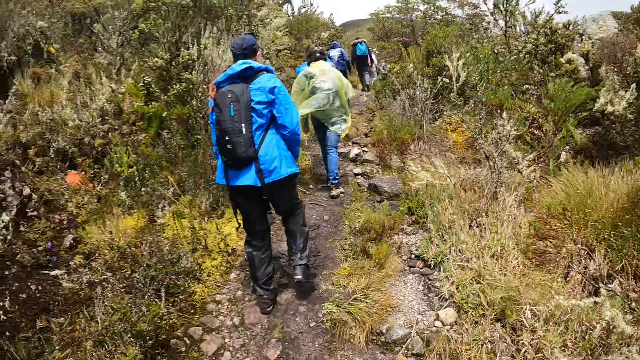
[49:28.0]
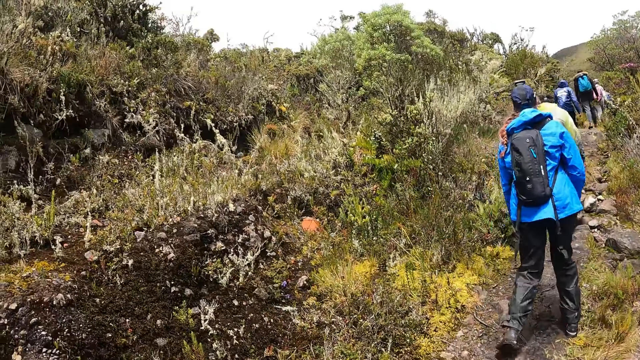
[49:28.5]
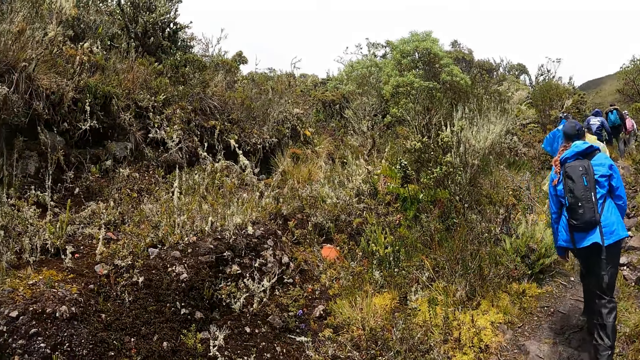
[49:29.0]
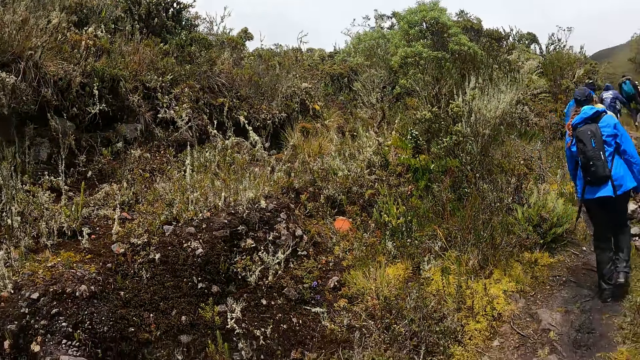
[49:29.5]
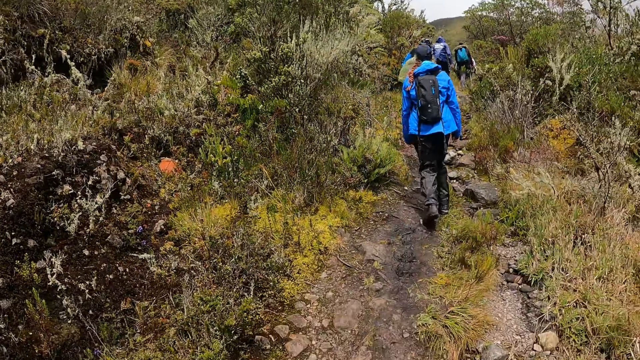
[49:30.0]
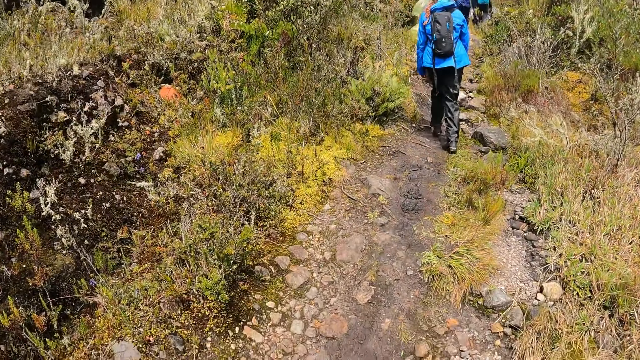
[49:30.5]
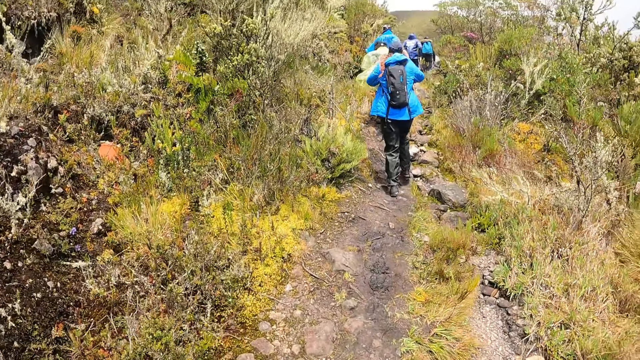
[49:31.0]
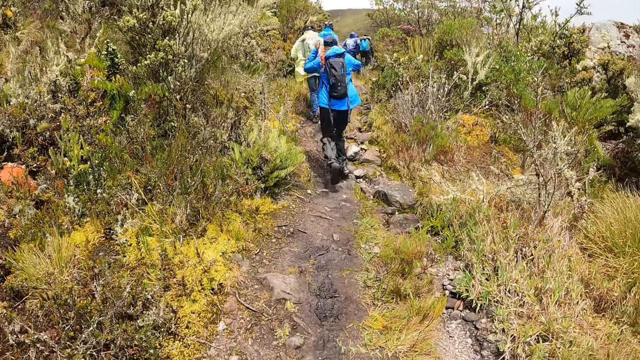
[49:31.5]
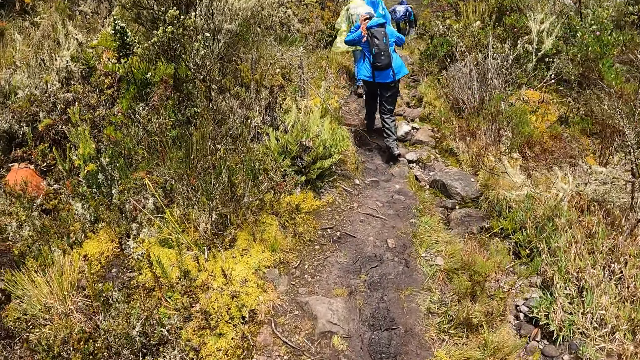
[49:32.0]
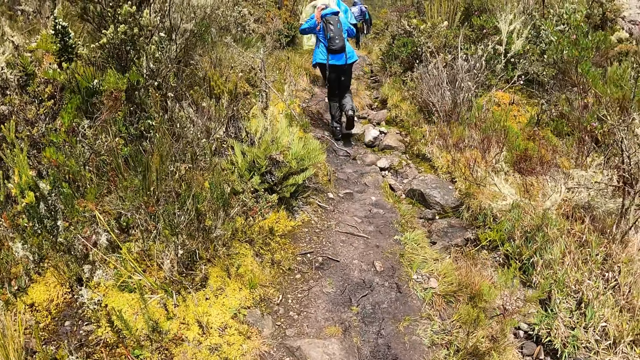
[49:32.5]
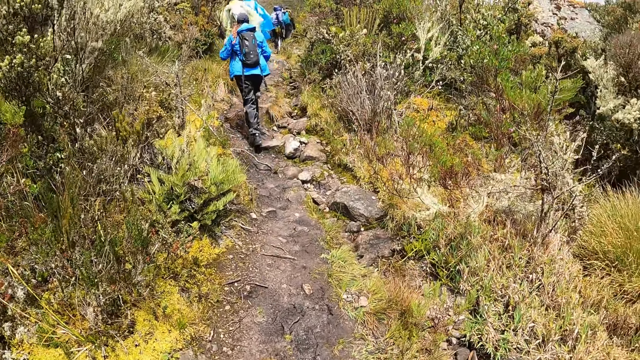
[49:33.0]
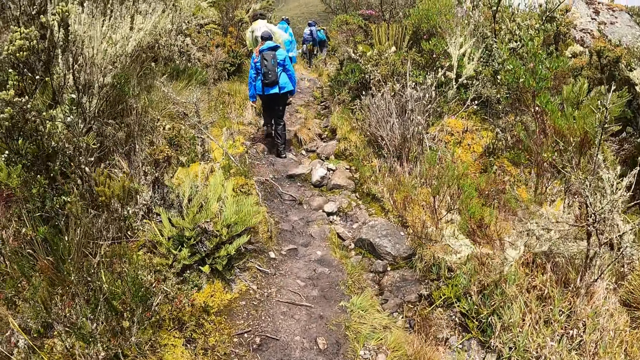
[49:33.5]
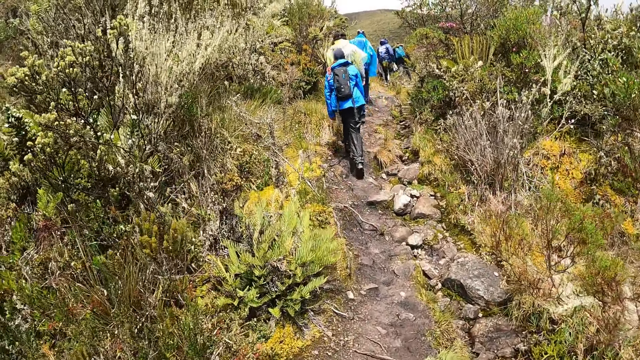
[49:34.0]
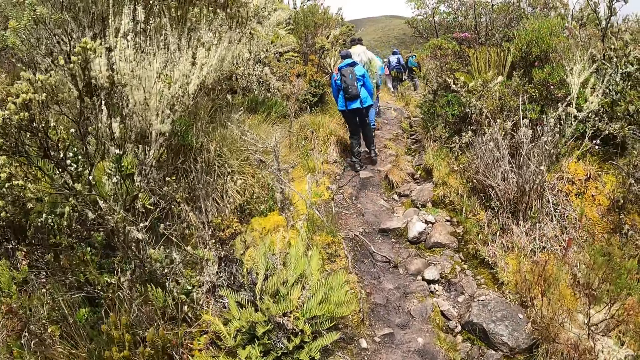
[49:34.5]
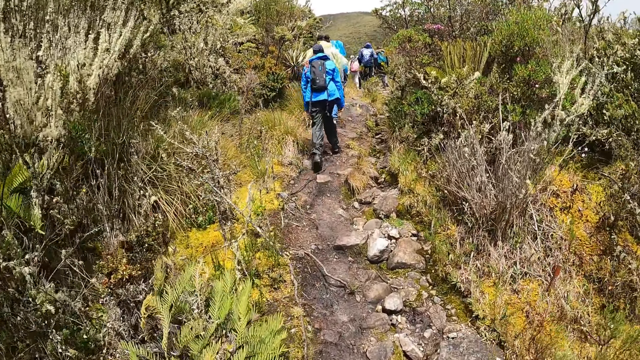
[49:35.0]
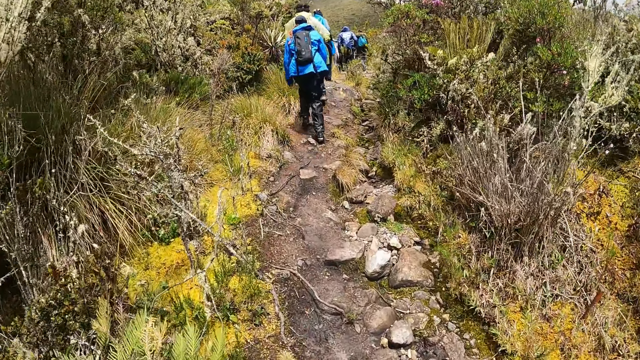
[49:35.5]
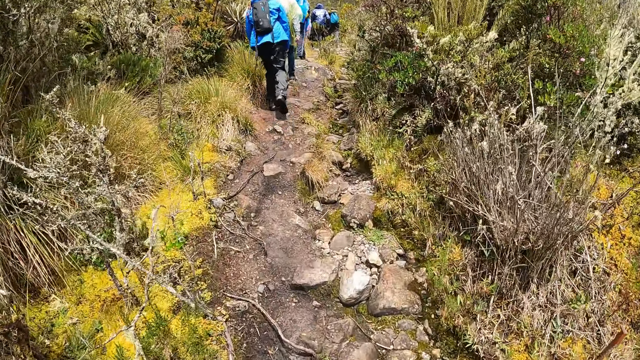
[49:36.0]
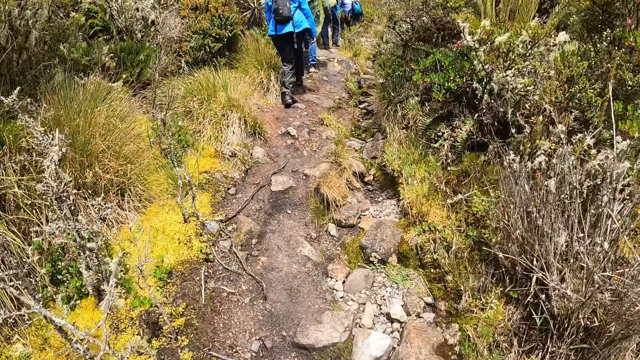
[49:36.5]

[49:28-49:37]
The woman touches the cap on her head with both hands.

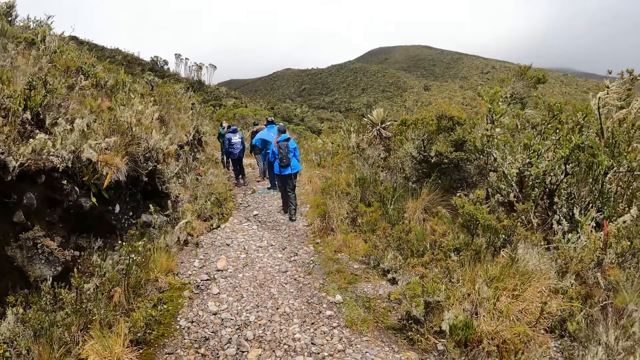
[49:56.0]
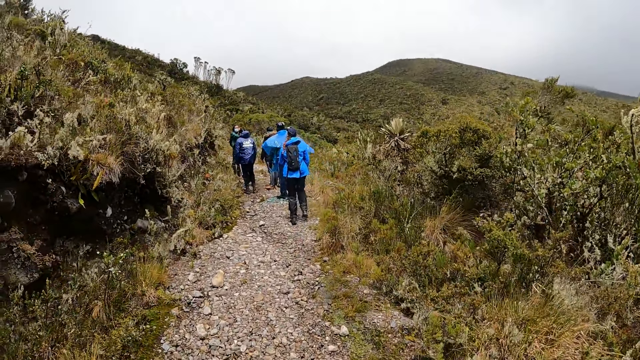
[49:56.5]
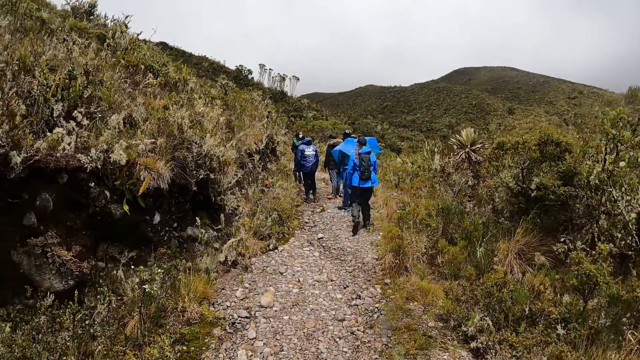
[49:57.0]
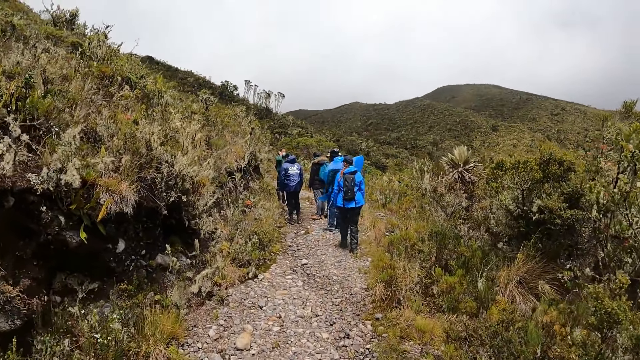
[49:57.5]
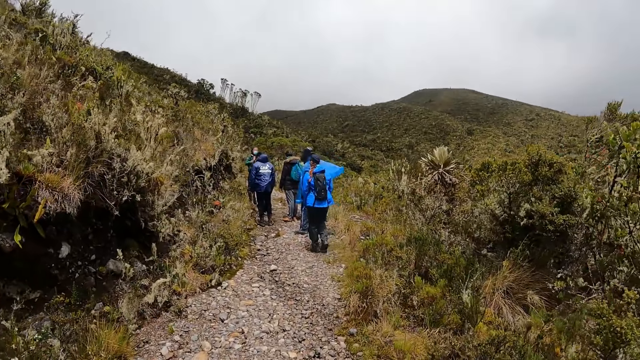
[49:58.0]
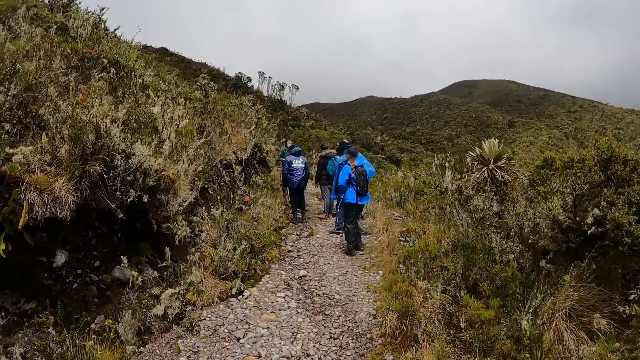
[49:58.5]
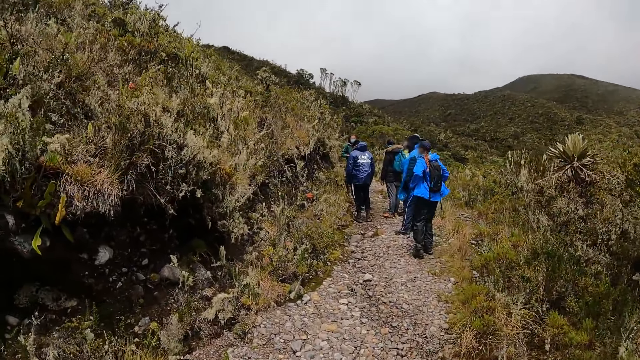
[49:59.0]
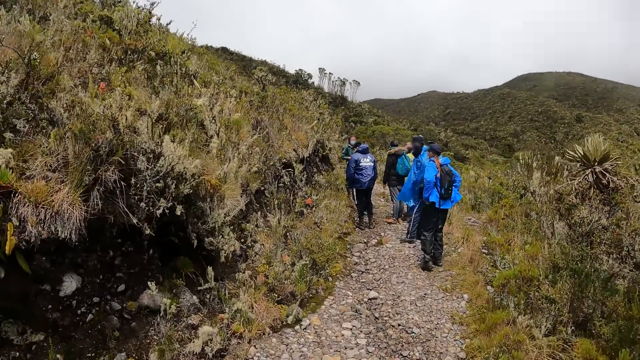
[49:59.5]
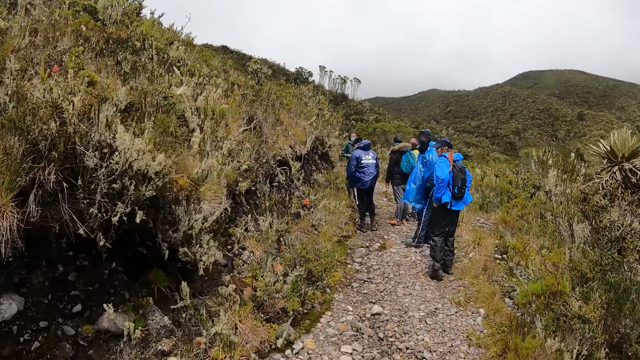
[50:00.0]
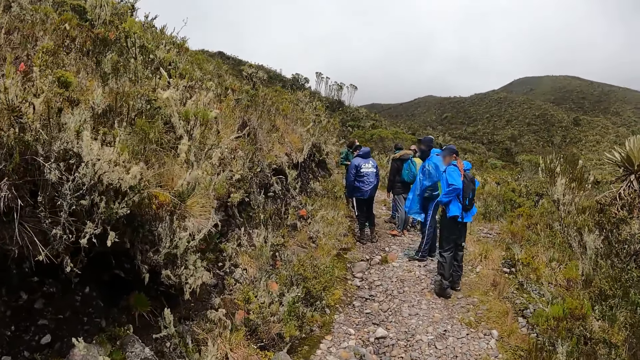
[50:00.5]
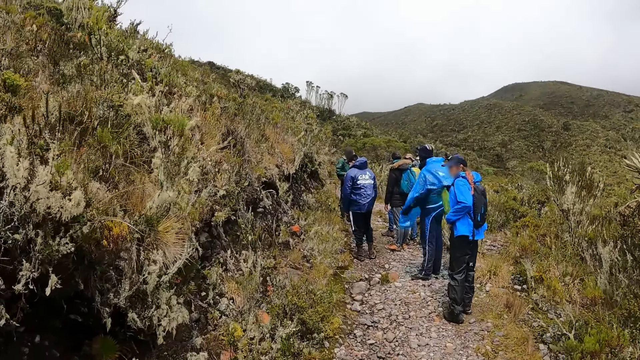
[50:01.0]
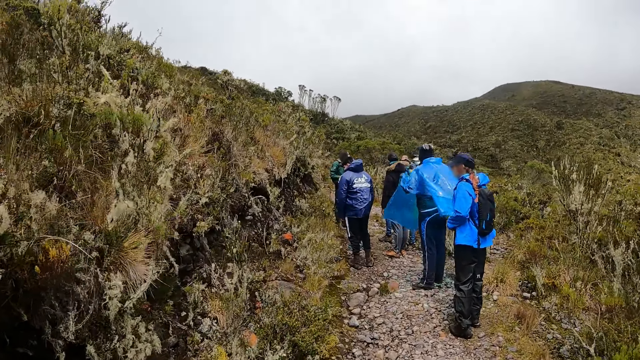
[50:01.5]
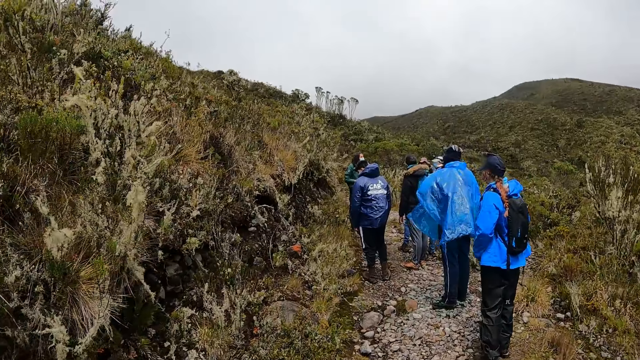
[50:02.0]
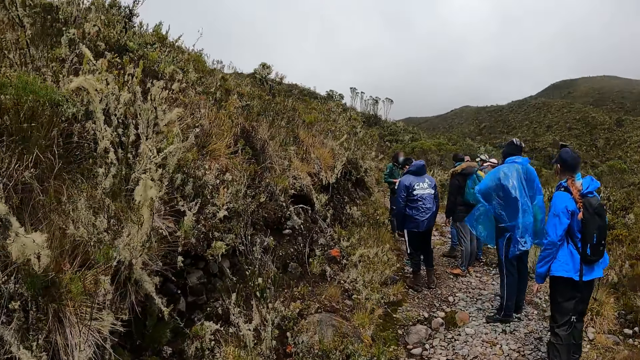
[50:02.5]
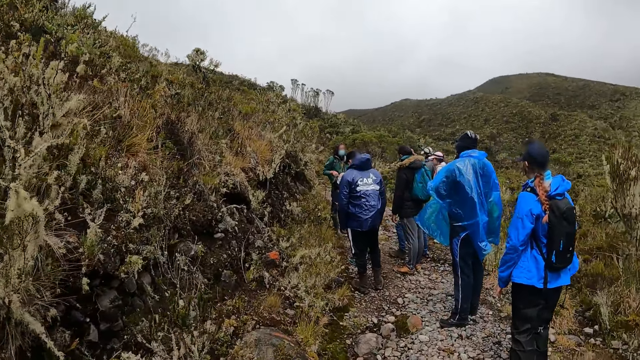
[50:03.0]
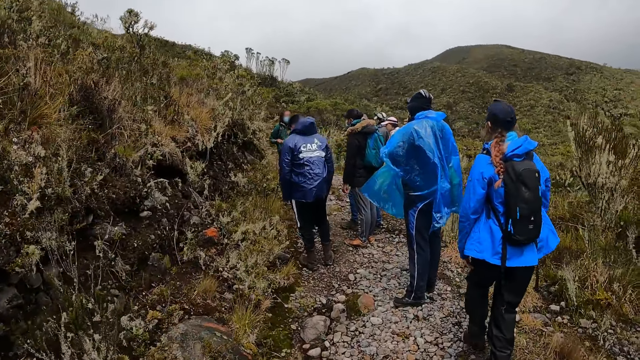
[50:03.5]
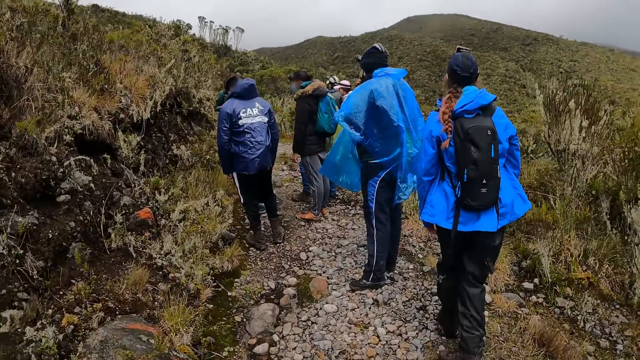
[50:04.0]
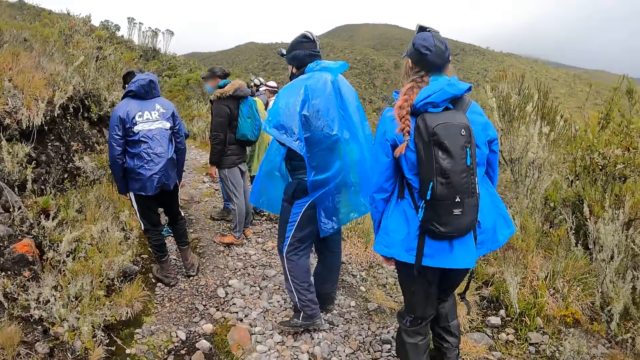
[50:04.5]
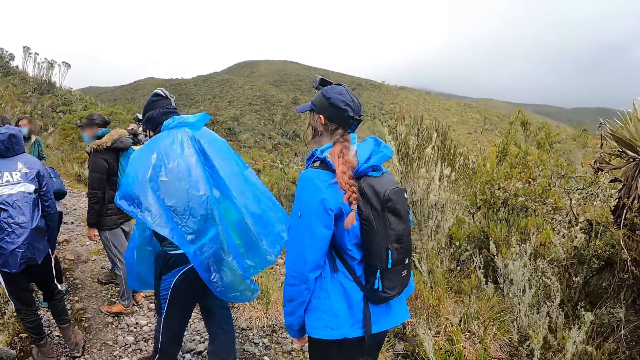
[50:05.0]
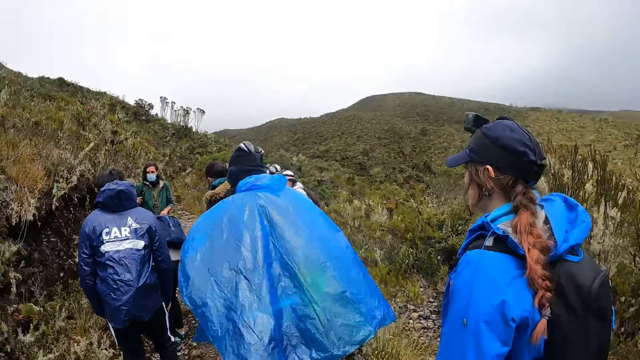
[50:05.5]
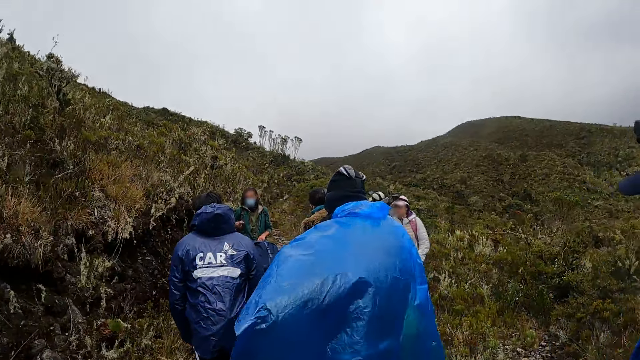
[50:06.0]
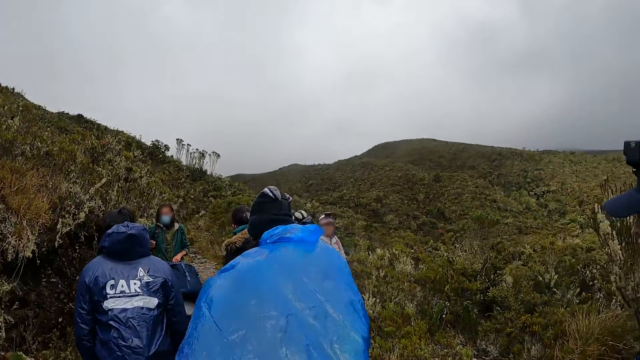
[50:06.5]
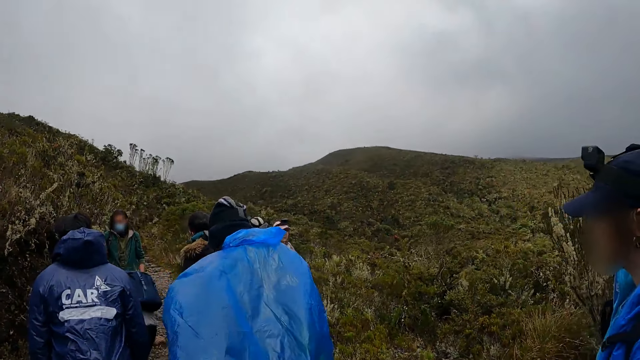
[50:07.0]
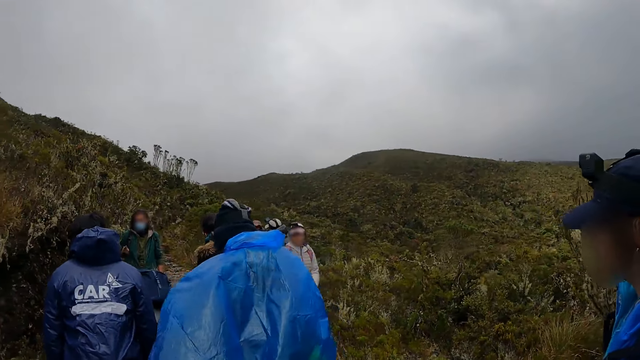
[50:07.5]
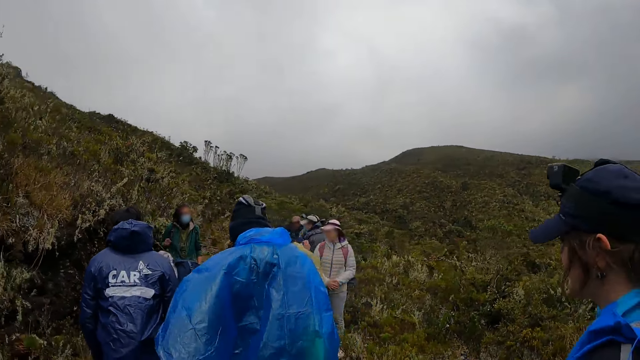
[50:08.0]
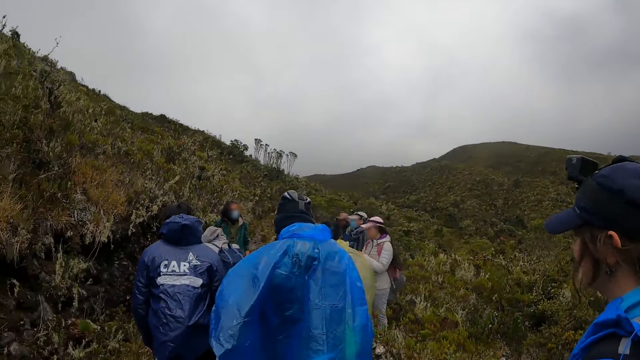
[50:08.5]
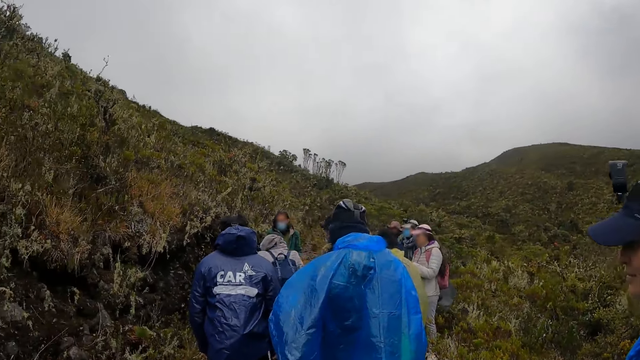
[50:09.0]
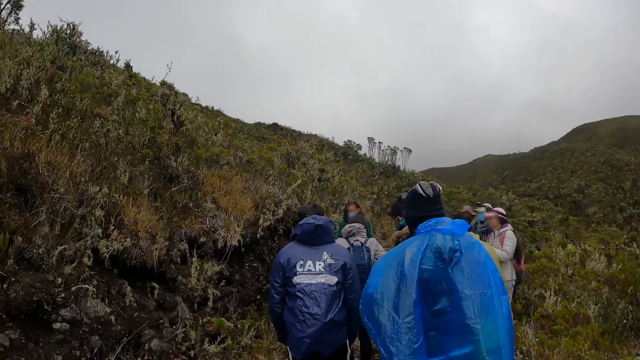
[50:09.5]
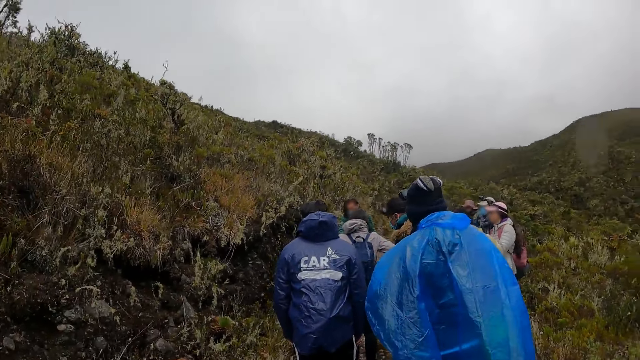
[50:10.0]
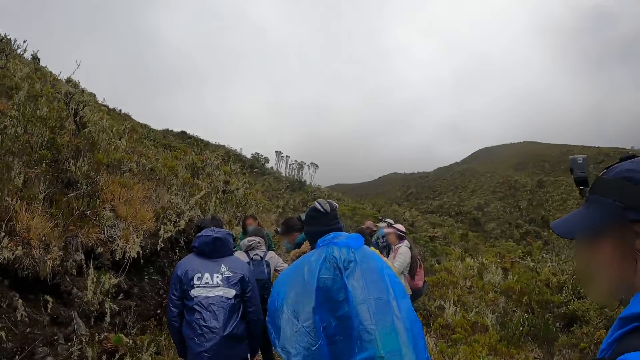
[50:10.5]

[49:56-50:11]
A man interacts with the group of people. The camera wearer stands.
